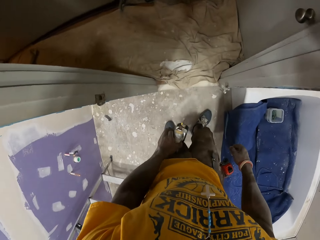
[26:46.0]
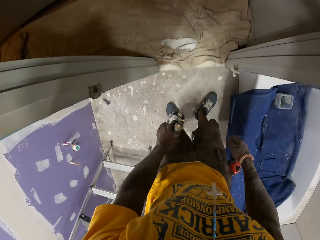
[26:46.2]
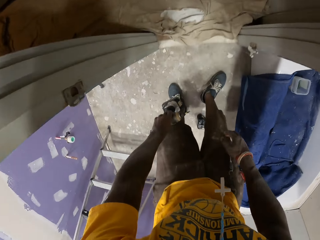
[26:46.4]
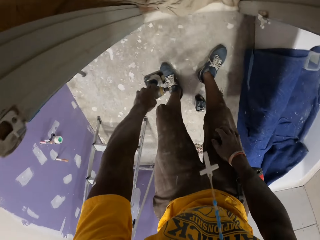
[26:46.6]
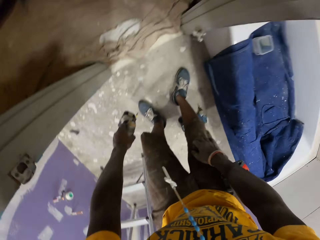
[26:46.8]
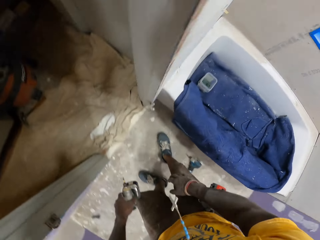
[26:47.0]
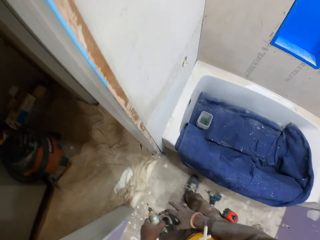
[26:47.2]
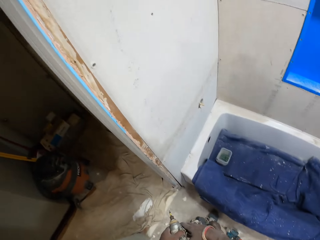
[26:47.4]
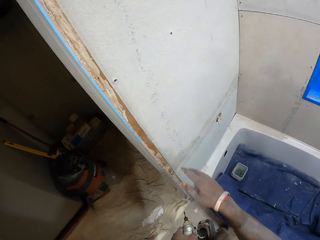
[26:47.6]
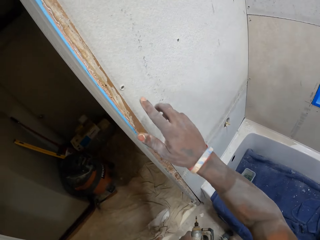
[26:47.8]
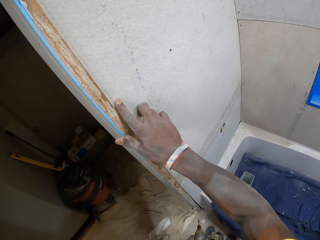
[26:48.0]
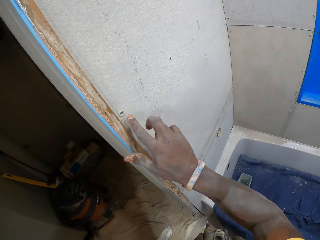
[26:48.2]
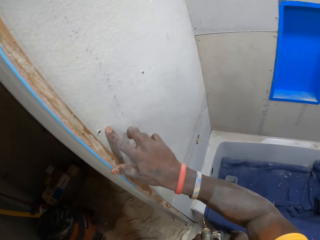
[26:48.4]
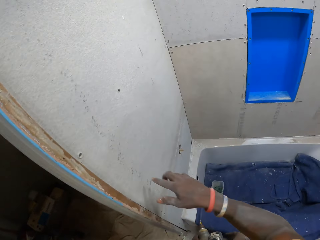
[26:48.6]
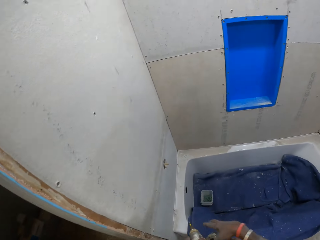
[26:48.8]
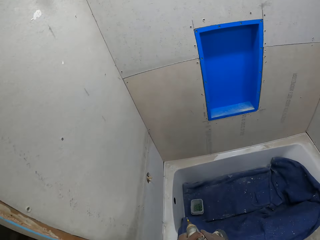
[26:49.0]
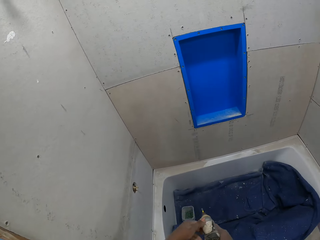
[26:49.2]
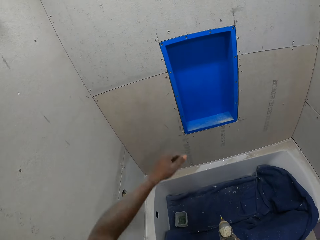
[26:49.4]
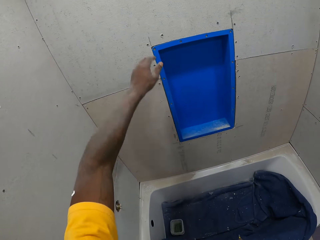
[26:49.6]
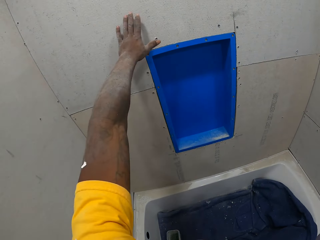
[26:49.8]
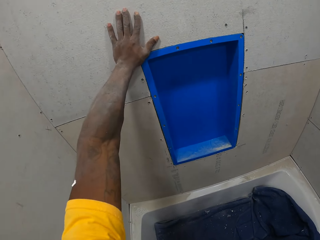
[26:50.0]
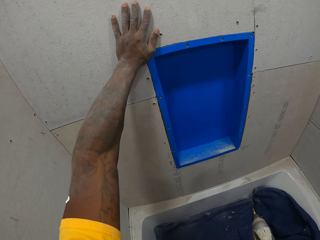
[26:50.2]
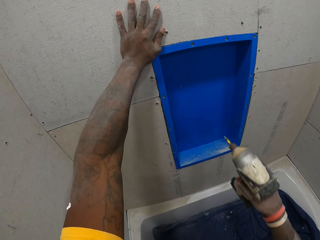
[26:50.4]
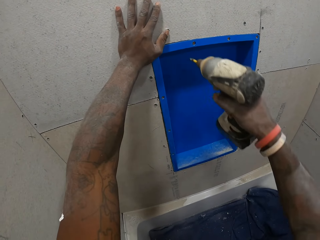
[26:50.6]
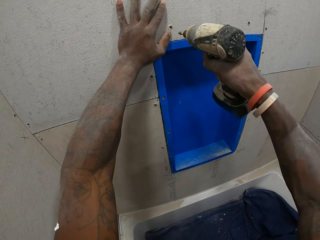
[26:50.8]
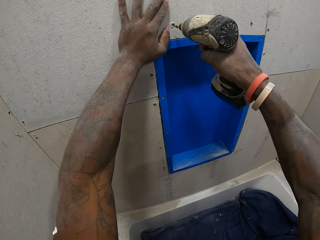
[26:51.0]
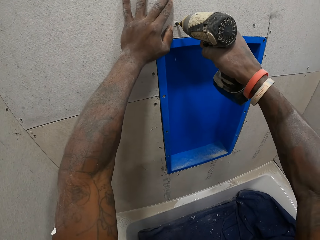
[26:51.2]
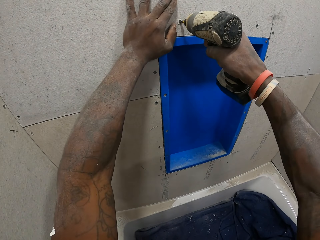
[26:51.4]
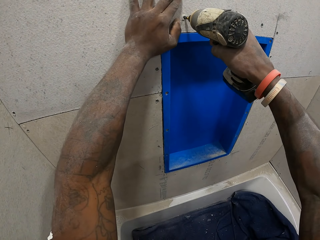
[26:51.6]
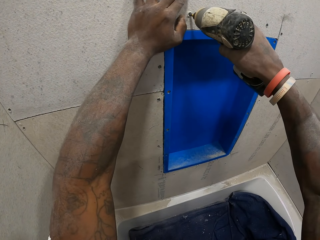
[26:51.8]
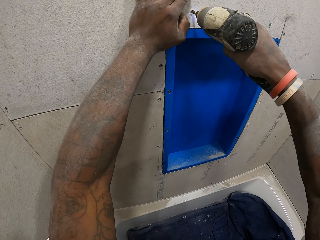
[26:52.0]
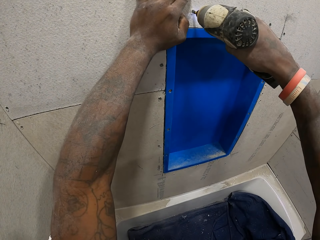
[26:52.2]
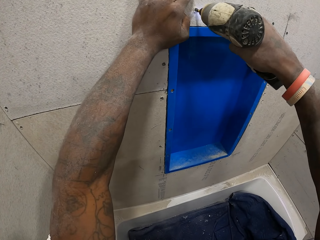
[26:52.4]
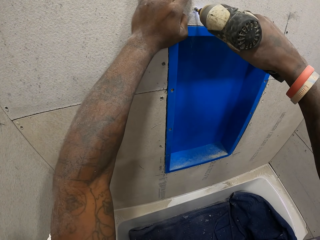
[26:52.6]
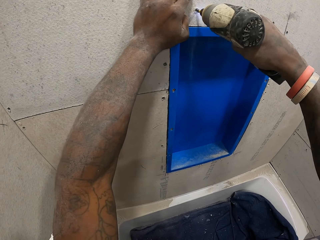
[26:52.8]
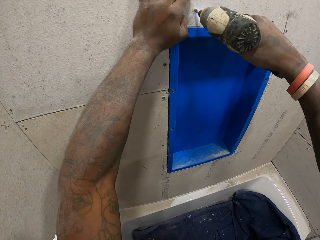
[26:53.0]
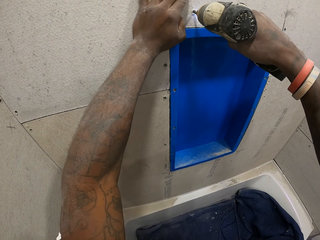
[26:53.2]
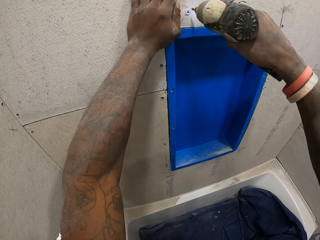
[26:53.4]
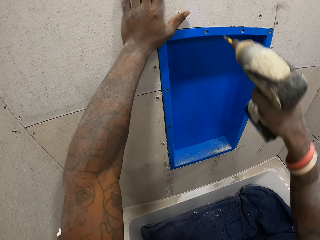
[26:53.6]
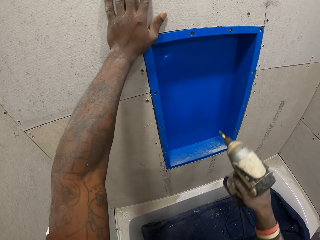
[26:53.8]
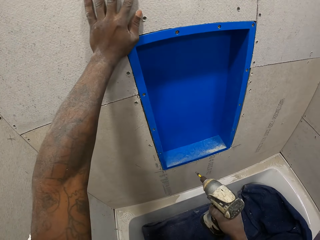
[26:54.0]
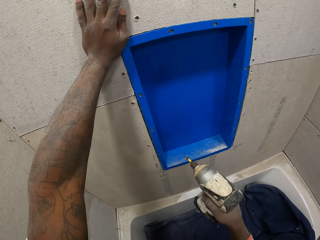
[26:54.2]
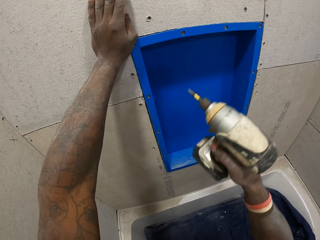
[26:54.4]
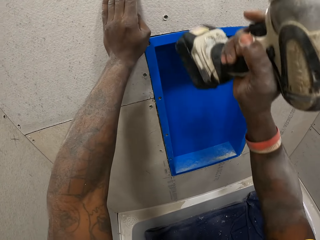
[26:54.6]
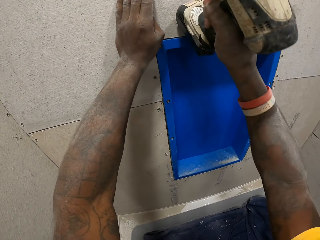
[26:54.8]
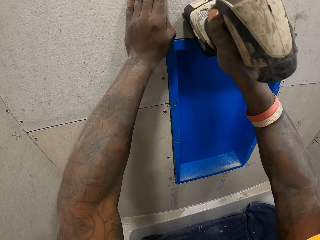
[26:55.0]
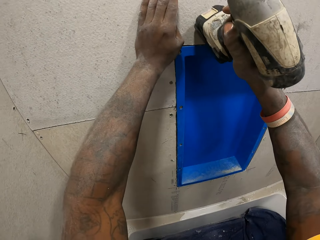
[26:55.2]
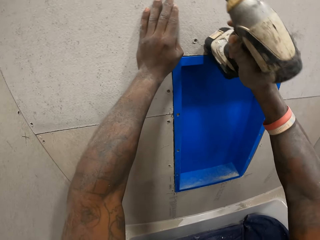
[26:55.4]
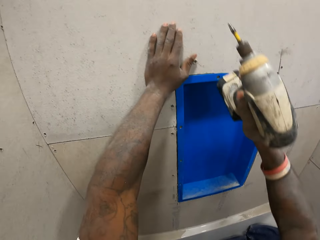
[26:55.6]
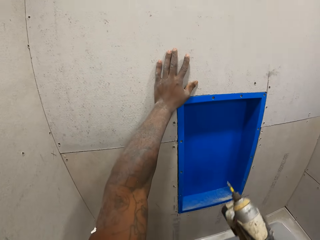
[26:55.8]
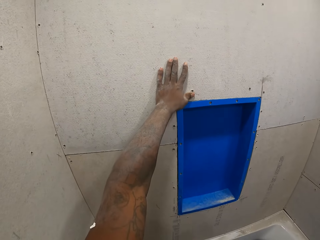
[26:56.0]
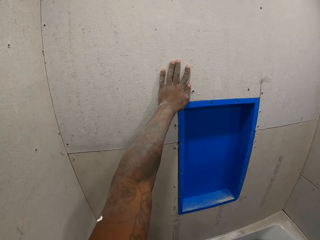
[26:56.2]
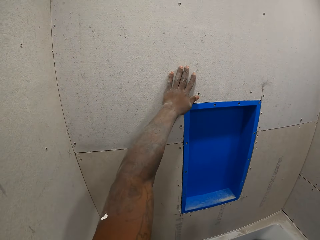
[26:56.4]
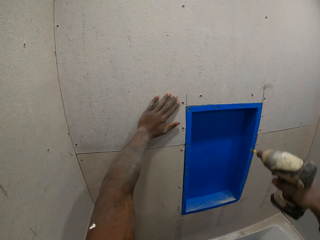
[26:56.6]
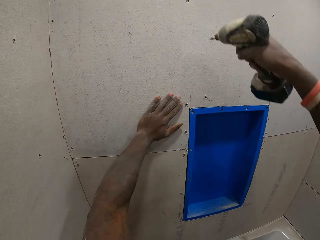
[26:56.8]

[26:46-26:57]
The camera wearer passes the hand drill from his left hand to his right hand. He adjusts the screws on the slate sheet on the wall with the hand drill.

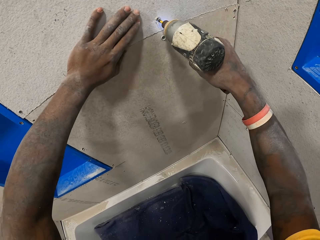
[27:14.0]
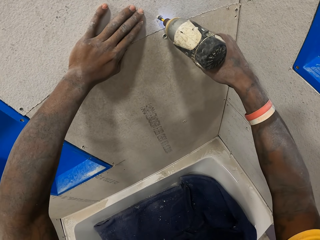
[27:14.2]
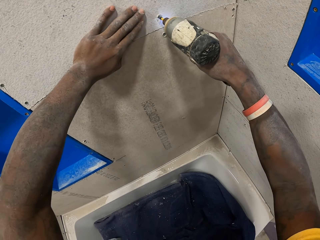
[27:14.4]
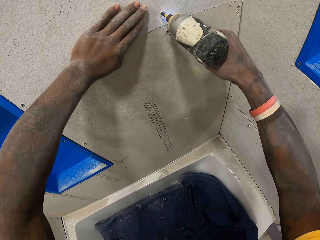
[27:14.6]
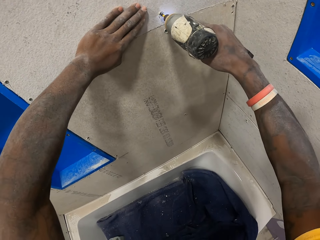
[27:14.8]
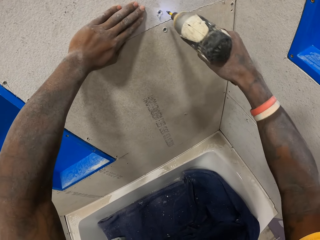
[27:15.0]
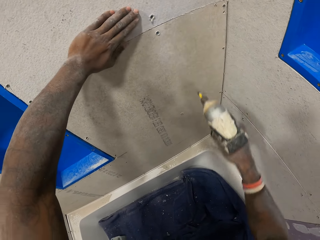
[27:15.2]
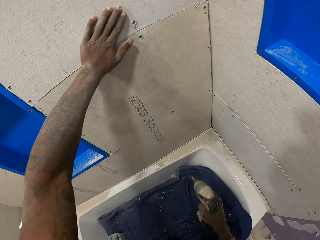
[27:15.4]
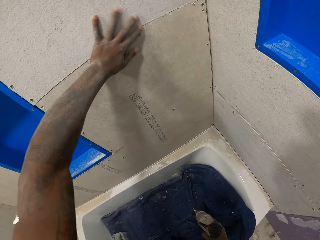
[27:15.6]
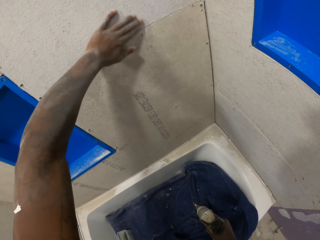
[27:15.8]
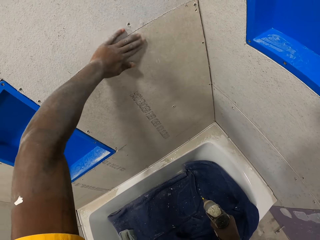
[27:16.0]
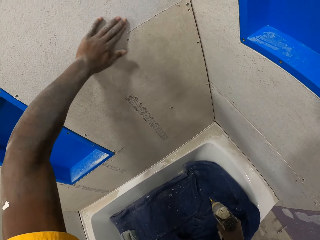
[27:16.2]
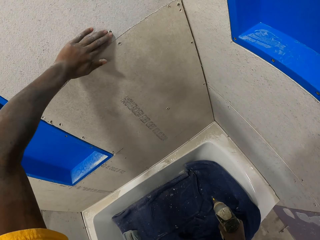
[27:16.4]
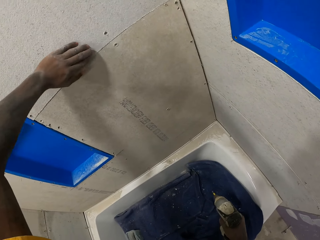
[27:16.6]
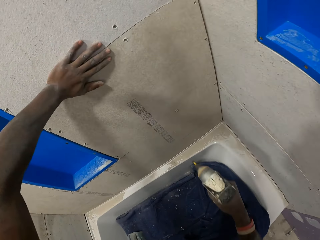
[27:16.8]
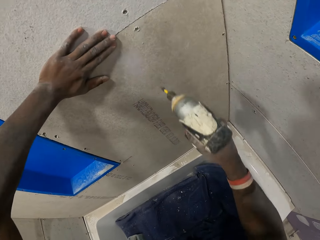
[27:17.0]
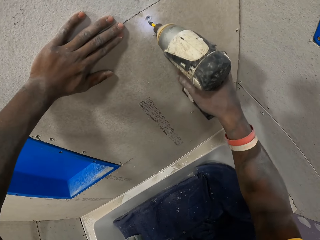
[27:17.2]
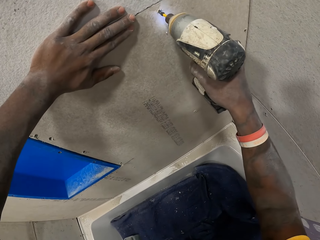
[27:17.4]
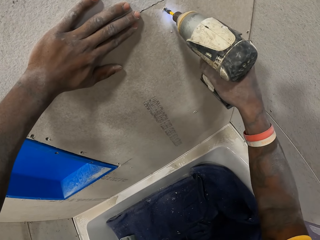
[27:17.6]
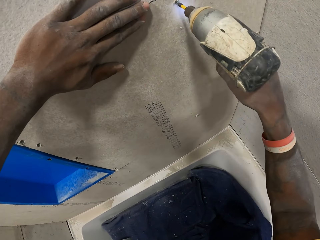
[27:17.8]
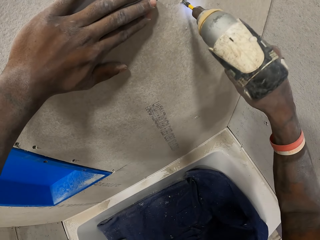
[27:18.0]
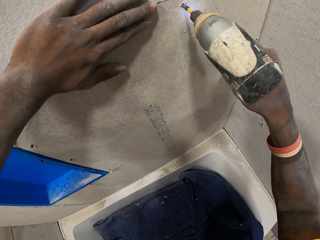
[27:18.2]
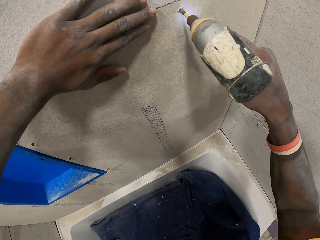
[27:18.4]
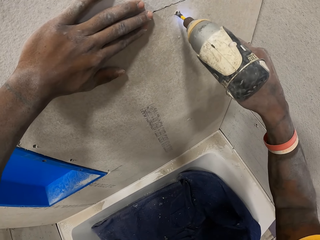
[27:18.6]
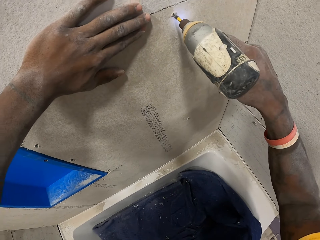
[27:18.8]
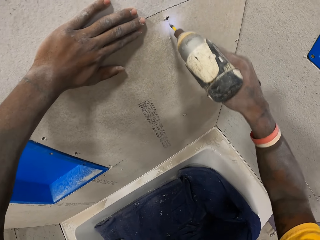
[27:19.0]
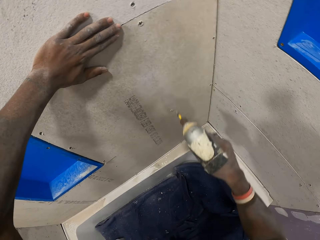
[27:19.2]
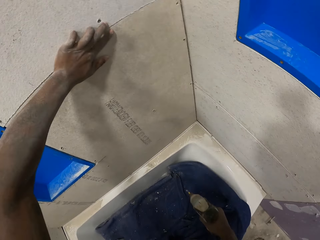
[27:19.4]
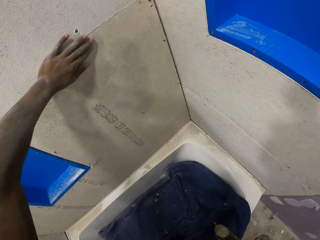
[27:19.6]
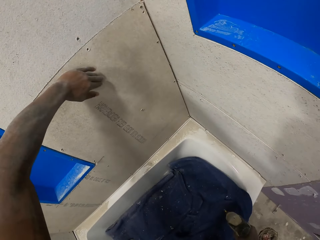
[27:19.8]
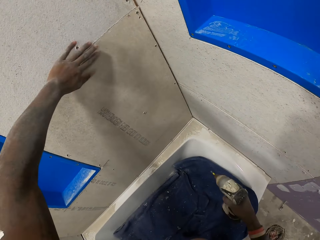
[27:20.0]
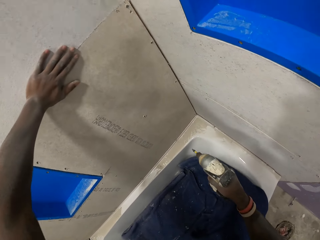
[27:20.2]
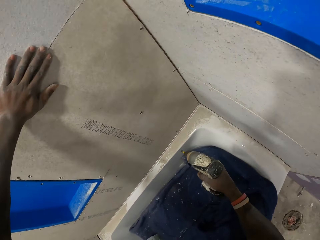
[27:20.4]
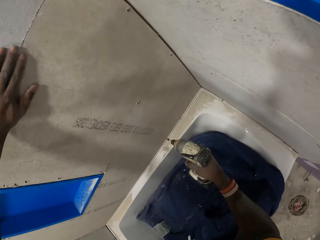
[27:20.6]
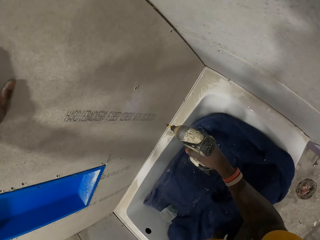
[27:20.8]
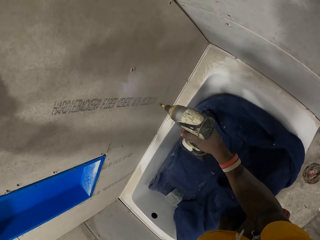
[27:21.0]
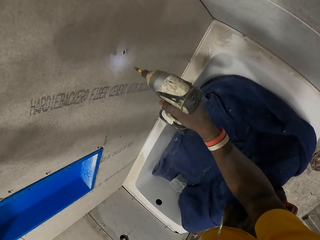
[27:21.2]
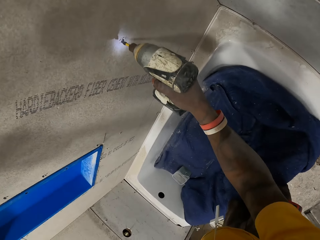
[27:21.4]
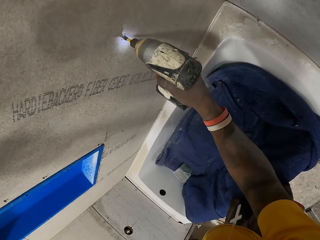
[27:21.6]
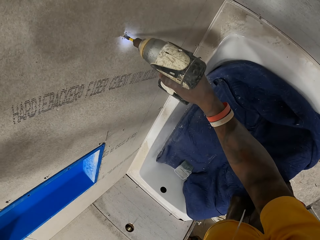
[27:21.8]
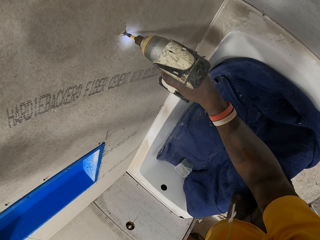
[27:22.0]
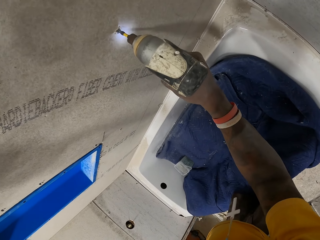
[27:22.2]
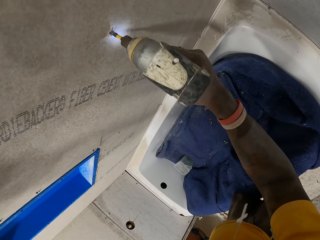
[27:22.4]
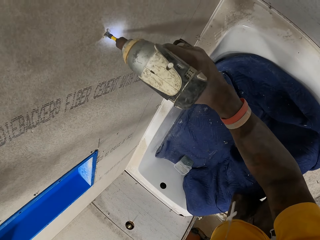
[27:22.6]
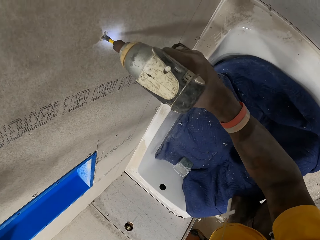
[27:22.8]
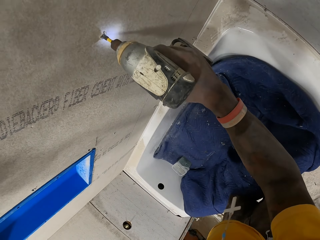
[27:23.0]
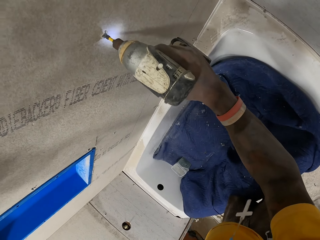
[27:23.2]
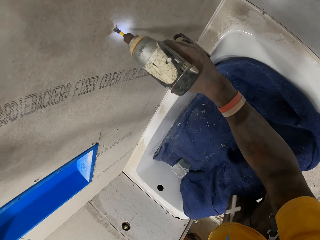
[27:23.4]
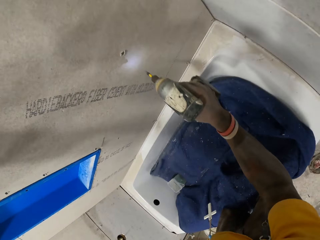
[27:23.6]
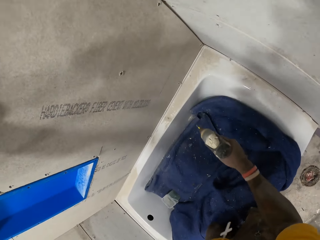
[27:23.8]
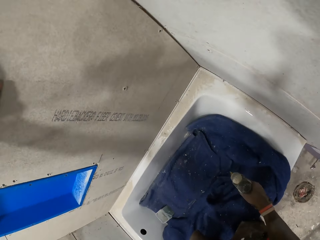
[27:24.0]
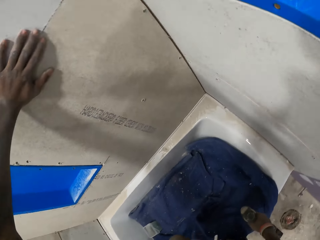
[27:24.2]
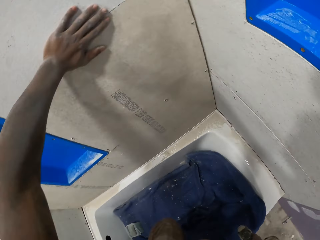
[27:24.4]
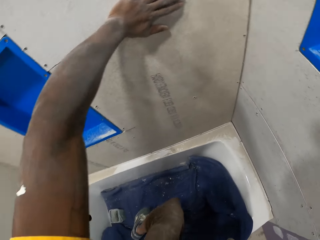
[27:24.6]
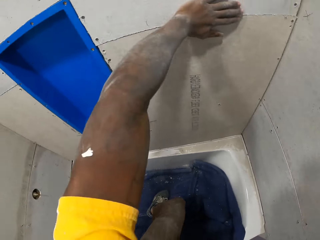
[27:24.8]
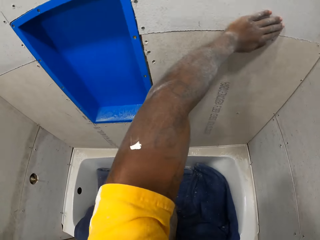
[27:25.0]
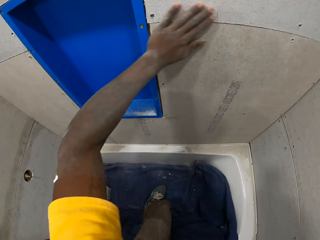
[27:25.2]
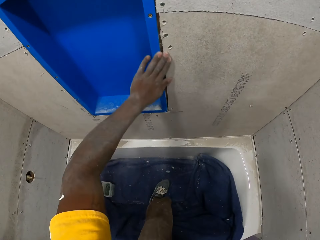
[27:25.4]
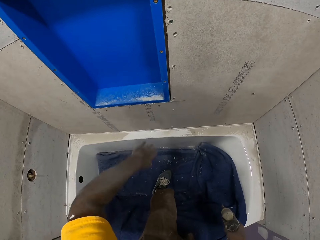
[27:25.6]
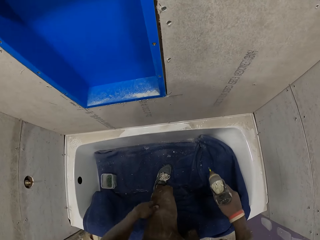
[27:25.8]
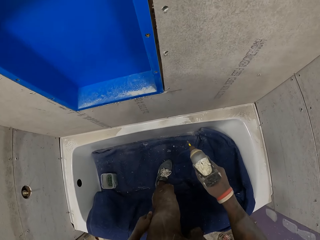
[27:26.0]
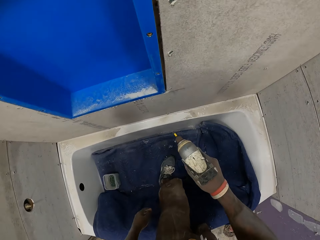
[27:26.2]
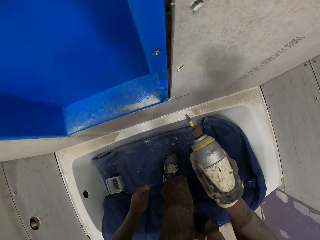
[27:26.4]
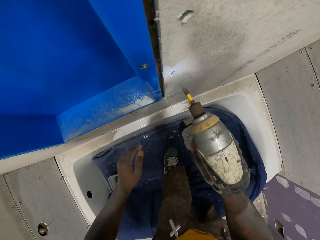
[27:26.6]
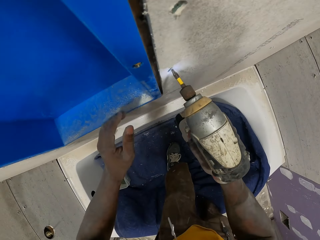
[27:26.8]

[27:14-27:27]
The camera wearer rubs the wall with a hand. He drives the nail with a nail gun on the wall. He rubs the wall with a hand. He drives the nail with the nail gun on the wall. He puts his left leg inside a bathtub. He holds the wall. He looks around the wall.
